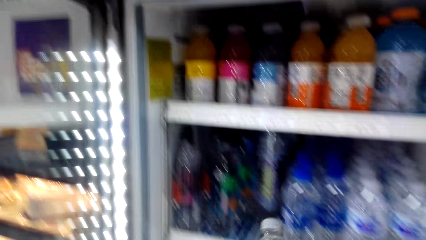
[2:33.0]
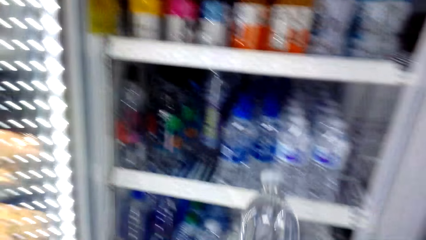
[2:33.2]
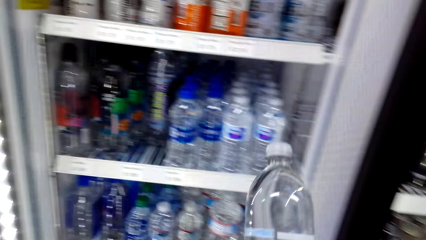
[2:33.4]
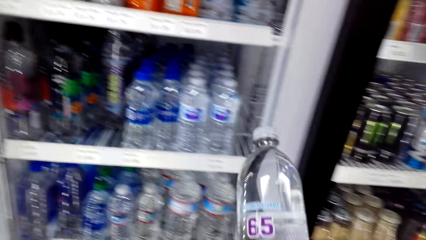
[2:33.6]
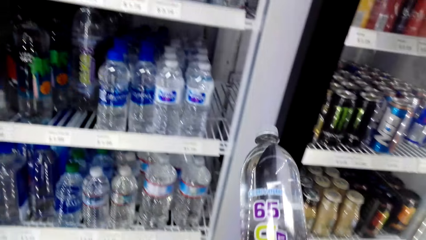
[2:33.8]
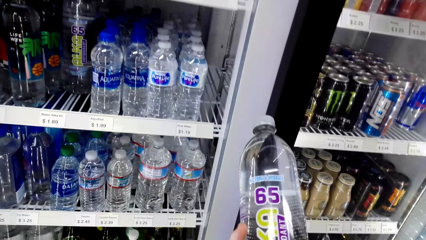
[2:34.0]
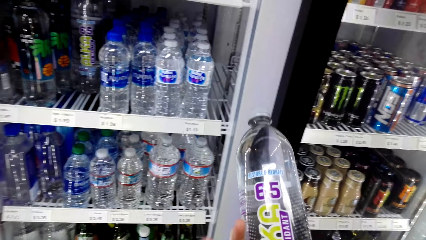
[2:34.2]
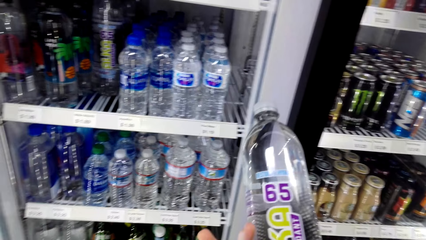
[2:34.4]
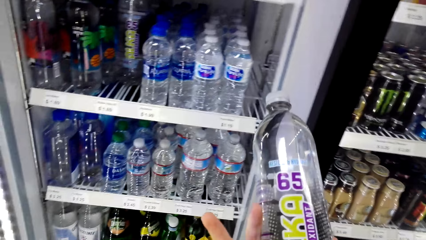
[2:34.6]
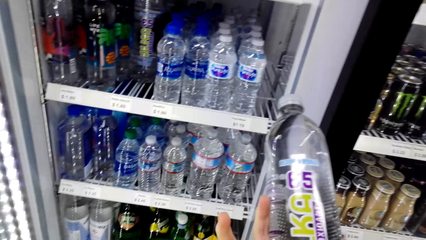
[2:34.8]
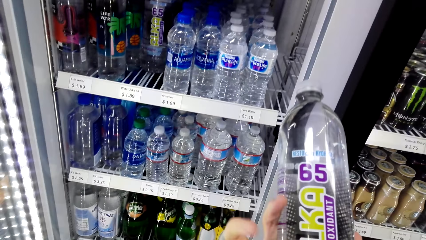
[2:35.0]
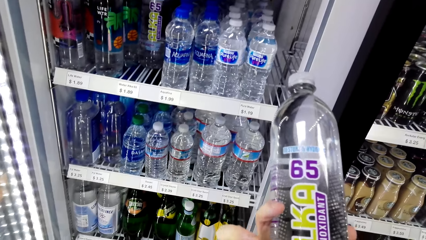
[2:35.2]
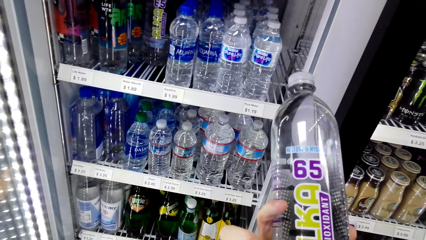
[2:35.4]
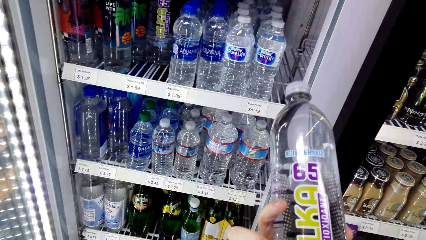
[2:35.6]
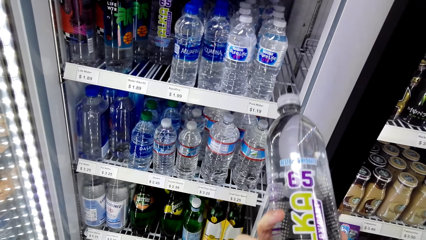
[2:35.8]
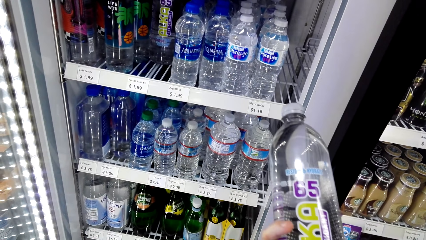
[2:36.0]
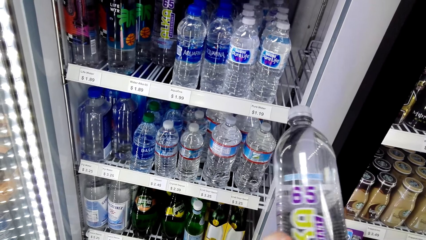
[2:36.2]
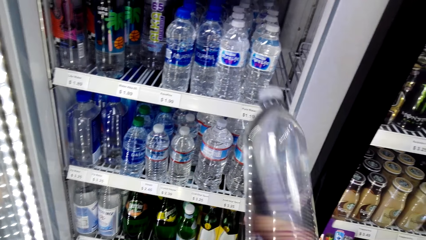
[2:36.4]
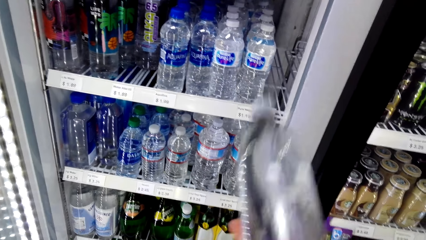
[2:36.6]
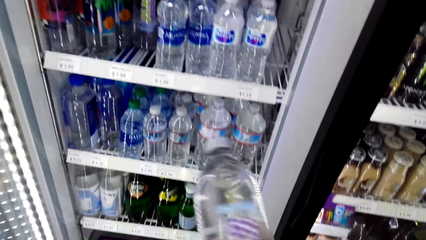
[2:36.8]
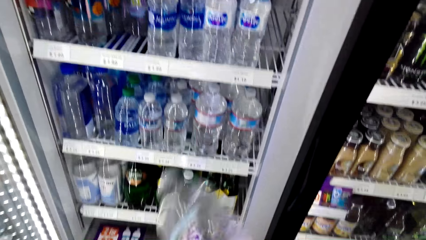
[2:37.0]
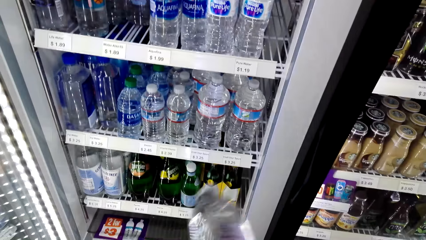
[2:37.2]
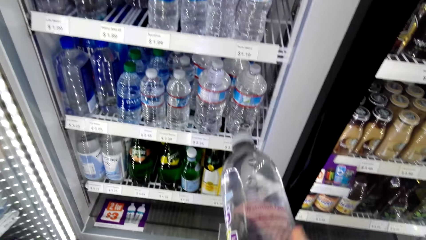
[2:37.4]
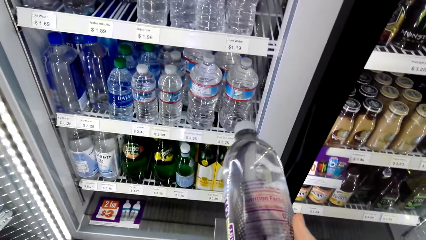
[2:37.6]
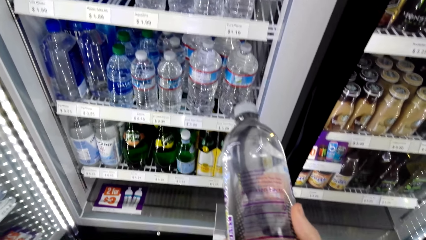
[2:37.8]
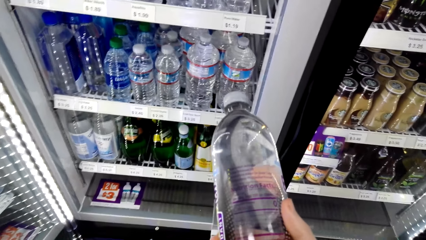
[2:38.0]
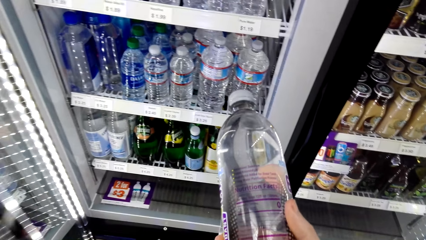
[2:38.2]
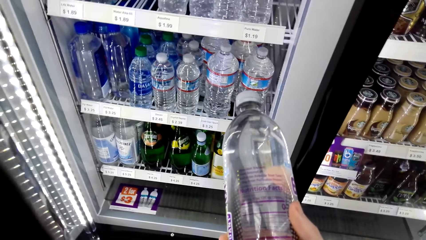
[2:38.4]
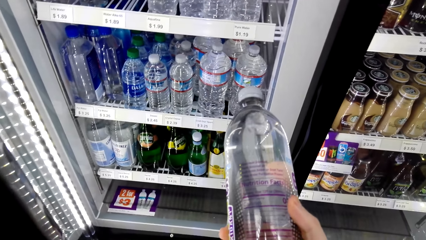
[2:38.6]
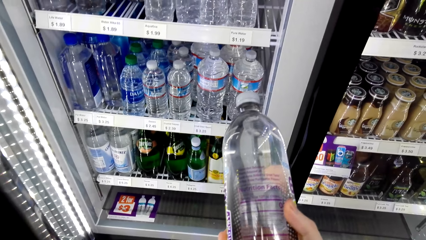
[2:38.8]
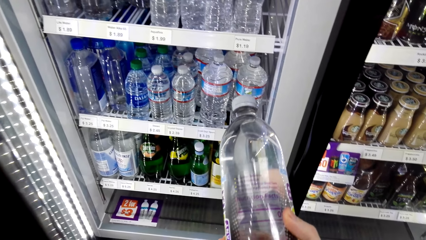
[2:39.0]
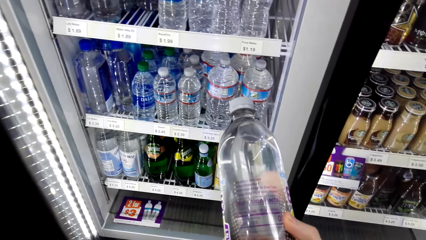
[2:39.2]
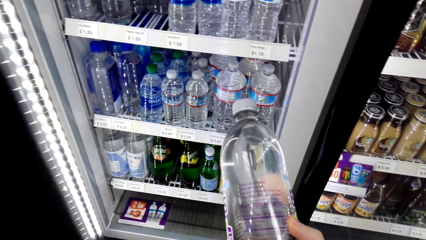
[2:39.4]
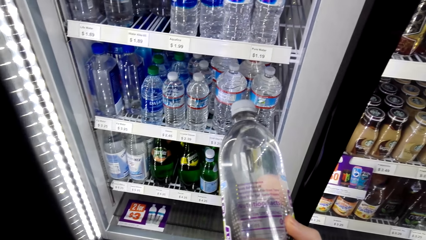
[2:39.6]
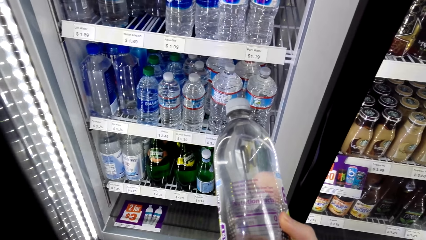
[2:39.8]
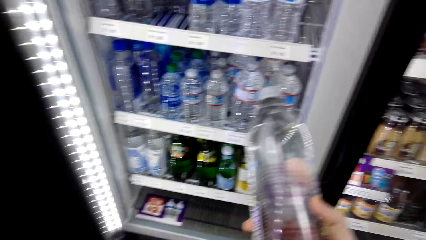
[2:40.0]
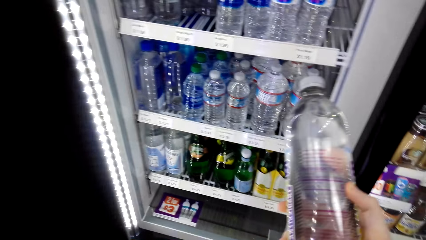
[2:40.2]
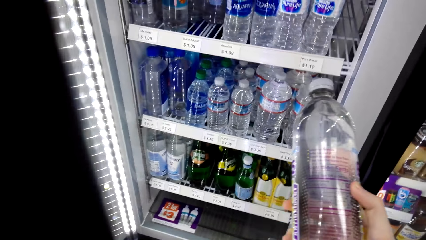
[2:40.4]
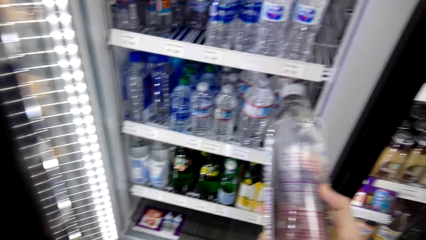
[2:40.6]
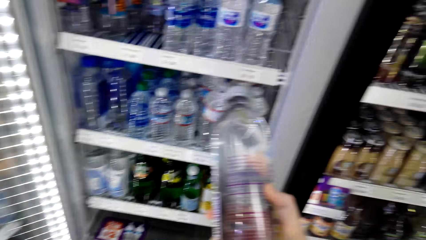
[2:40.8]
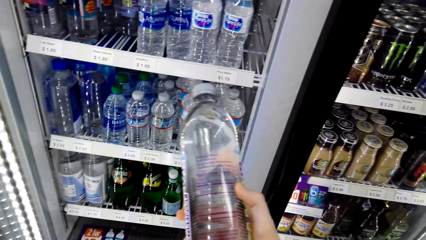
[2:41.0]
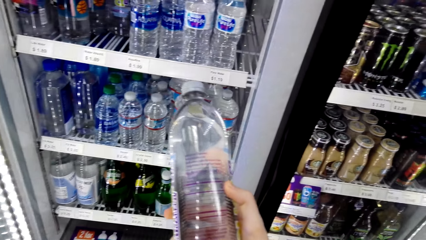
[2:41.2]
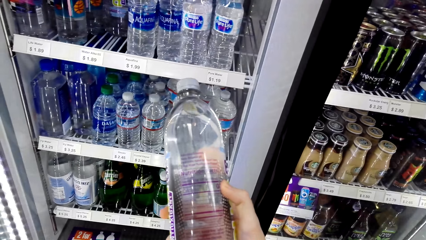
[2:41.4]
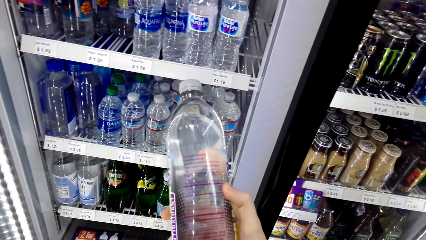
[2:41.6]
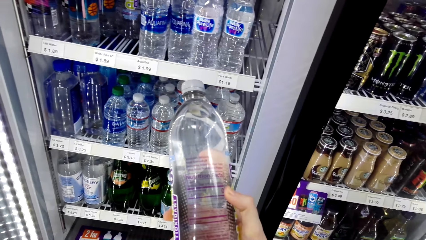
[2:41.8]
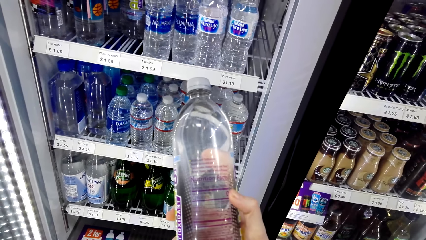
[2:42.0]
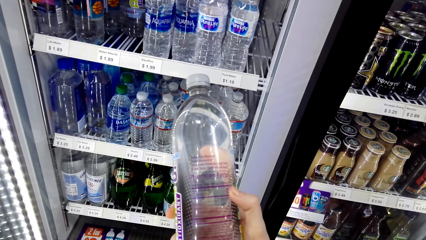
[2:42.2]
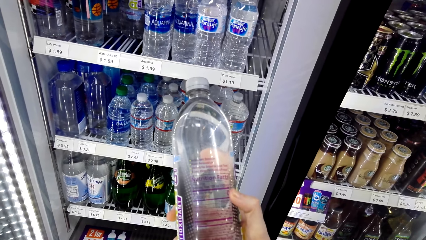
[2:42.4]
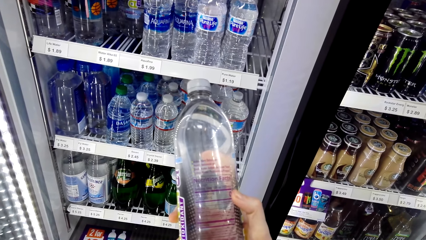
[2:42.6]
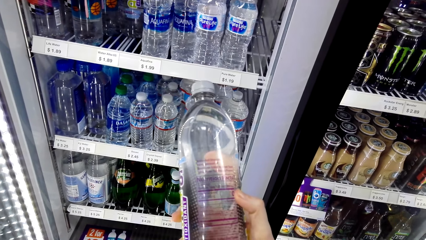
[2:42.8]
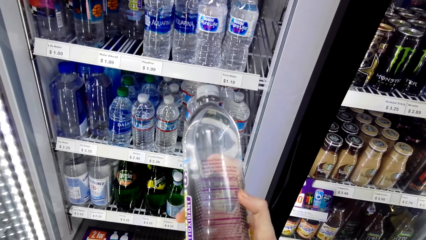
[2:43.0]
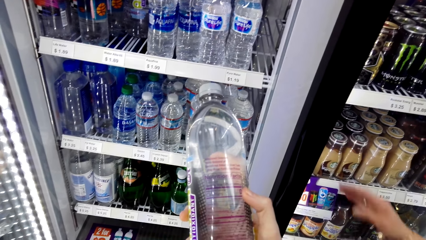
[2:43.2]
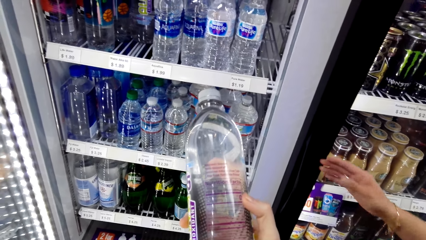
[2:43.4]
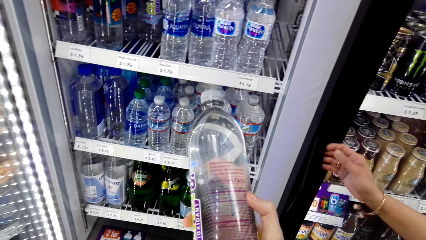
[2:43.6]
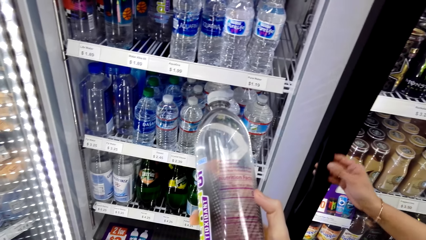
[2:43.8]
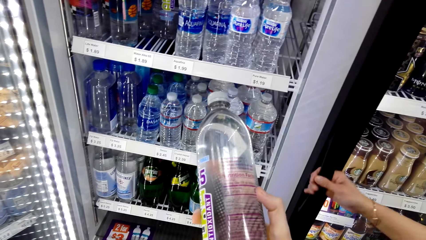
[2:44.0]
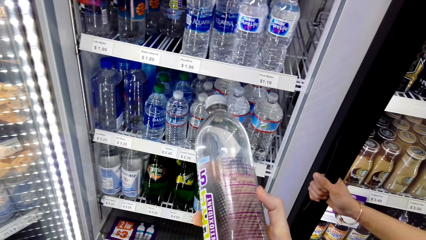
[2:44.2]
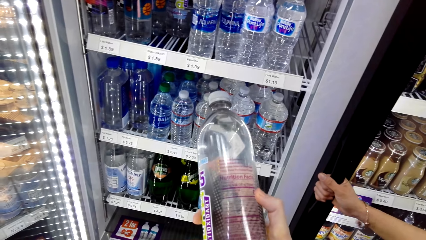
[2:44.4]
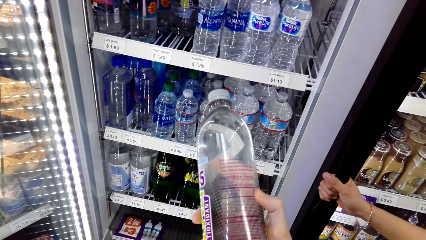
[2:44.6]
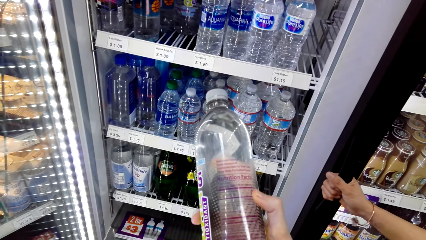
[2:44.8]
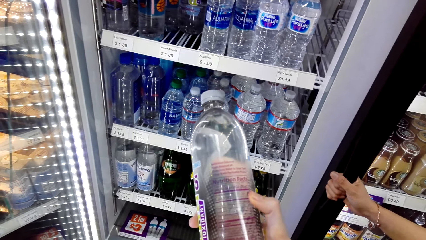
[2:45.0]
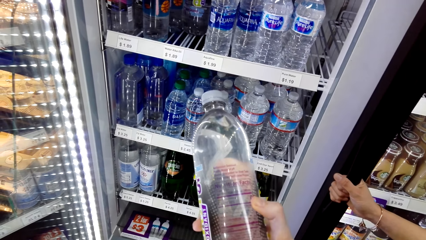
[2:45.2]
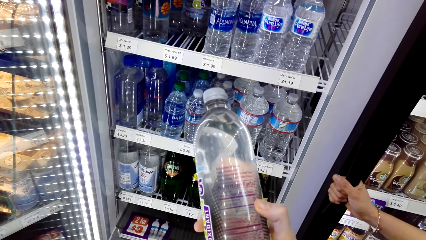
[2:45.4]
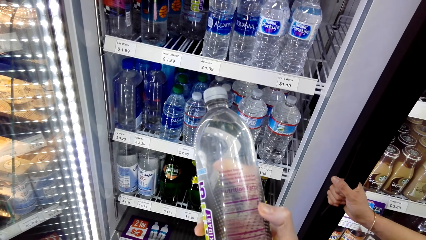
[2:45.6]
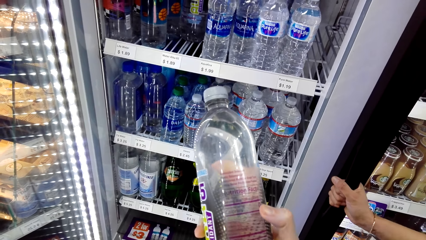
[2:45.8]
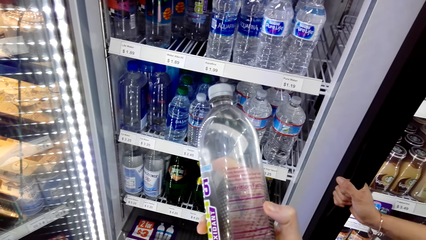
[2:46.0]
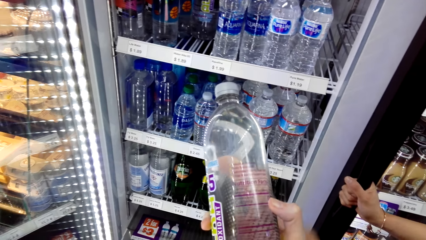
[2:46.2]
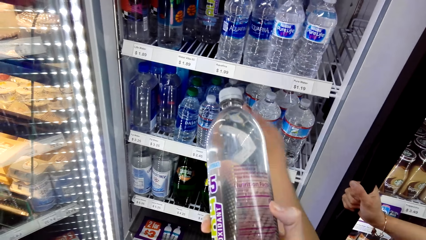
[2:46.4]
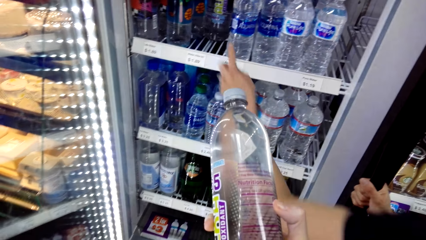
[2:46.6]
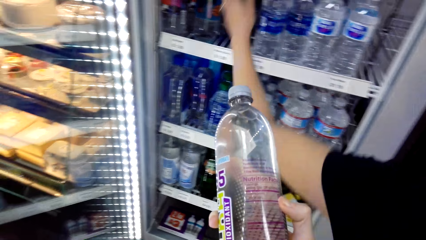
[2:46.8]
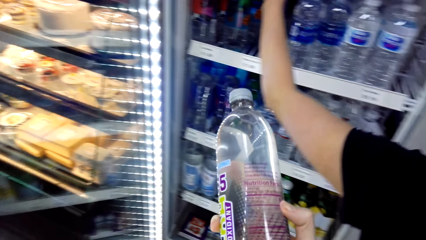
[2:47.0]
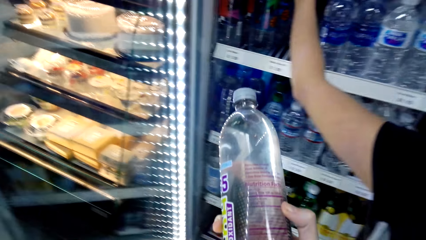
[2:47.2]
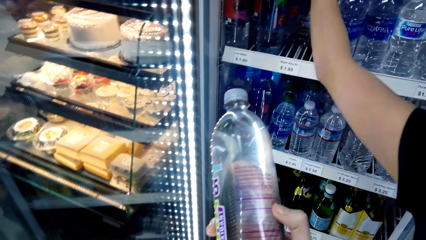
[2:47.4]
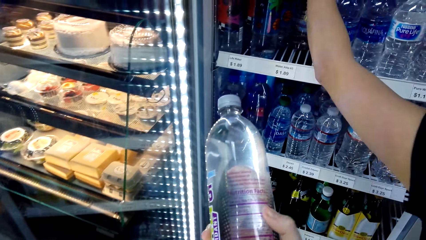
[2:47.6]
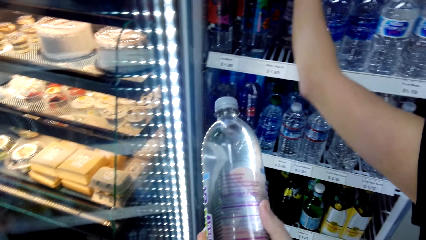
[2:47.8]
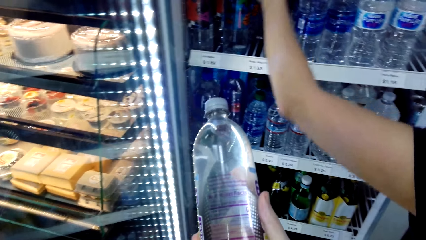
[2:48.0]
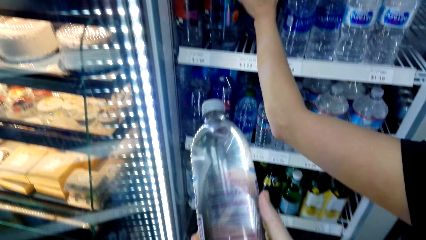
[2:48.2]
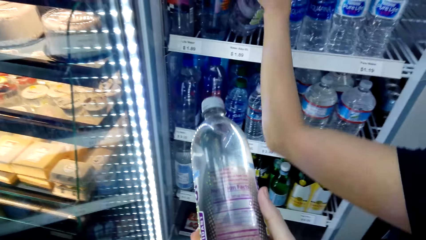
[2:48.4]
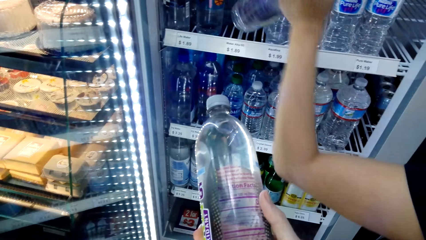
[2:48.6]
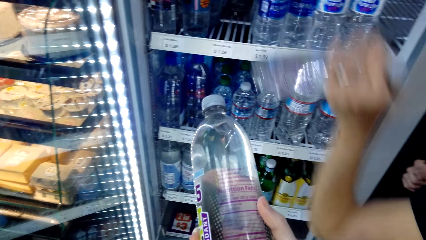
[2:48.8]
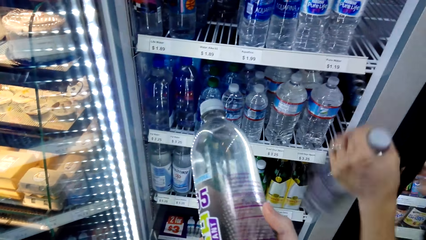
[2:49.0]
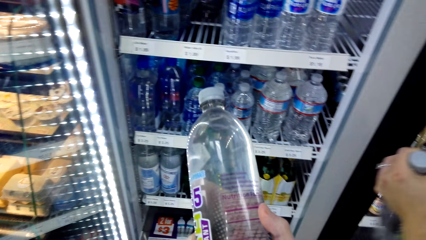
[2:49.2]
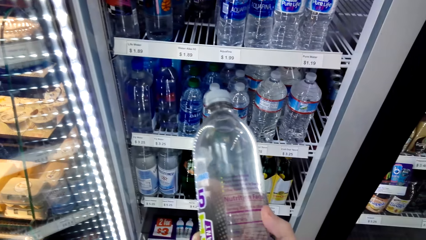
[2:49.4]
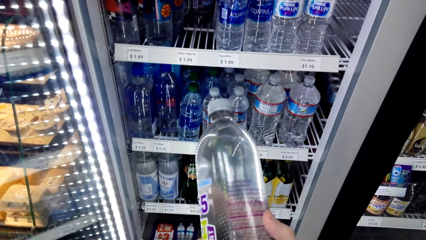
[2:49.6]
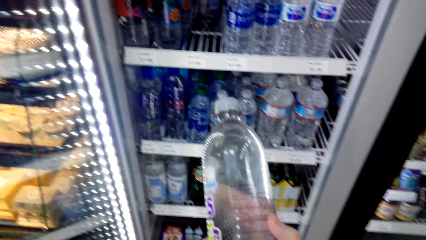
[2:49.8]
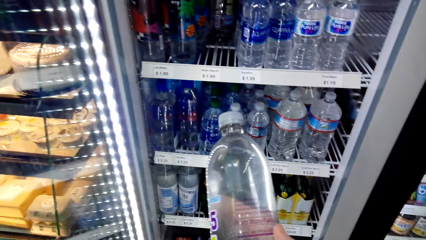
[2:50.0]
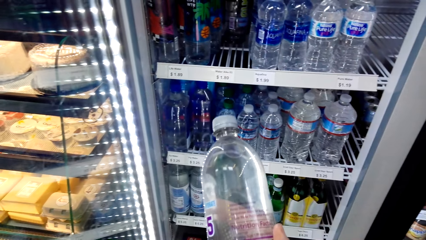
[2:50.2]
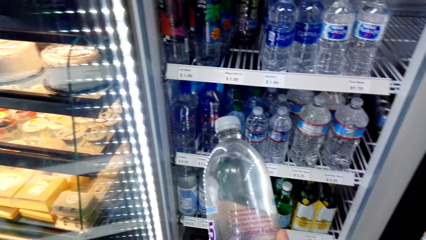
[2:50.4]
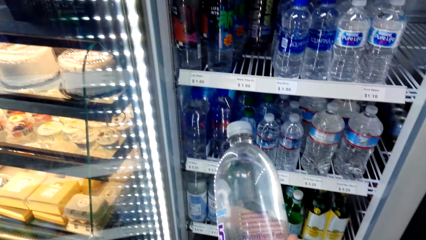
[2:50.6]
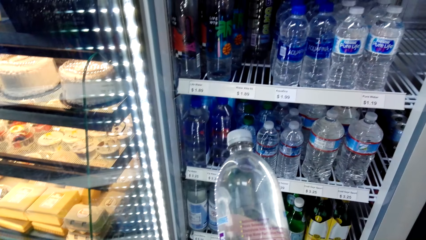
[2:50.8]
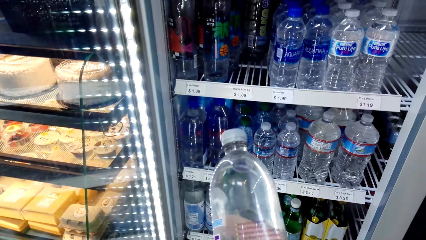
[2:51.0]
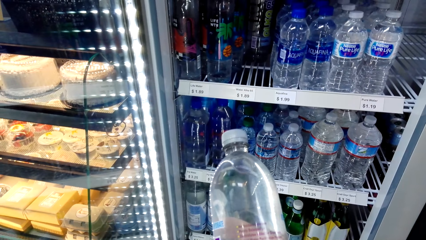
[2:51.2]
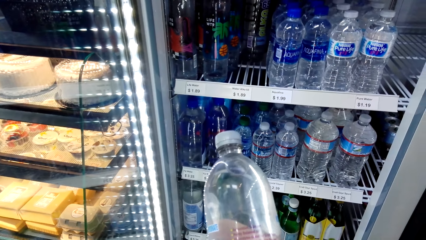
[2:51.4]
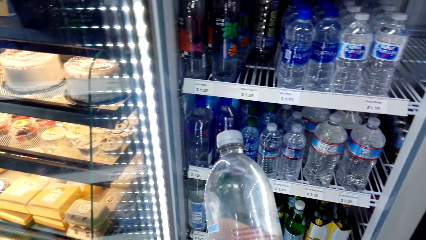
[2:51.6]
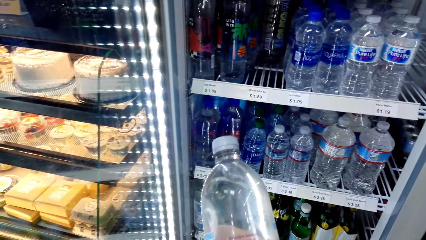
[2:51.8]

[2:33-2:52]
The woman talks to the camera wearer. The camera wearer talks to the woman. She holds the Alka drinking water in her right hand. She looks at the Alka drinking water. She talks to the woman. The woman talks to the camera wearer. The camera wearer talks to the woman. The woman touches the beverage refrigerator door with her right hand. The woman talks to the camera wearer. The camera wearer talks to the woman. She talks to the woman again. The woman picks up a bottle of water from the fridge with her left hand.
